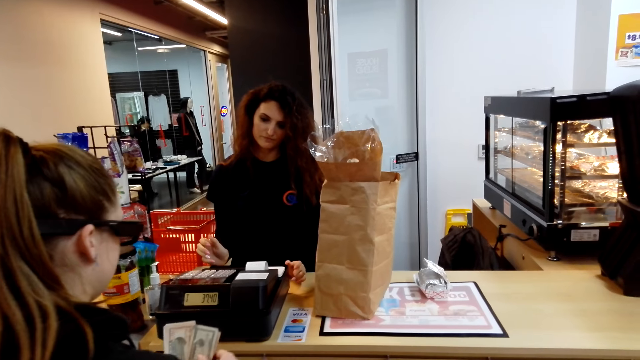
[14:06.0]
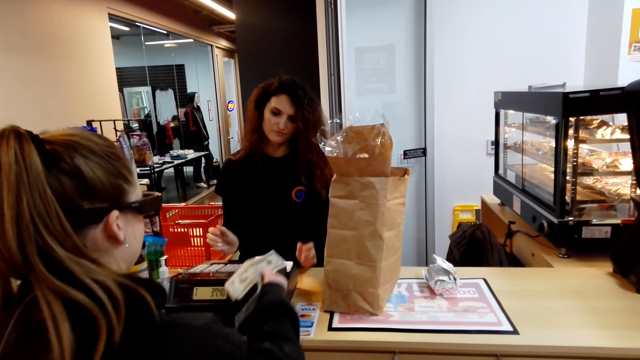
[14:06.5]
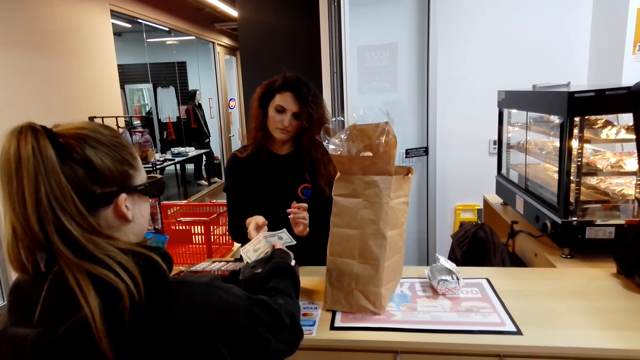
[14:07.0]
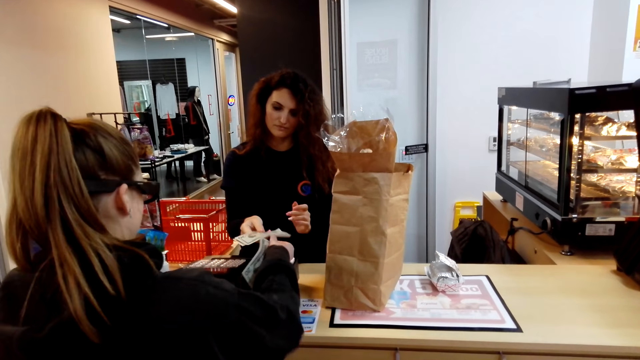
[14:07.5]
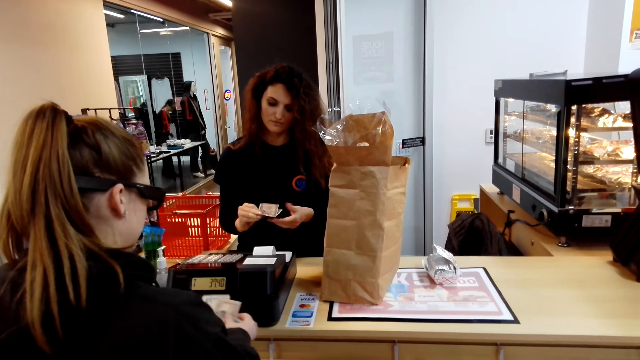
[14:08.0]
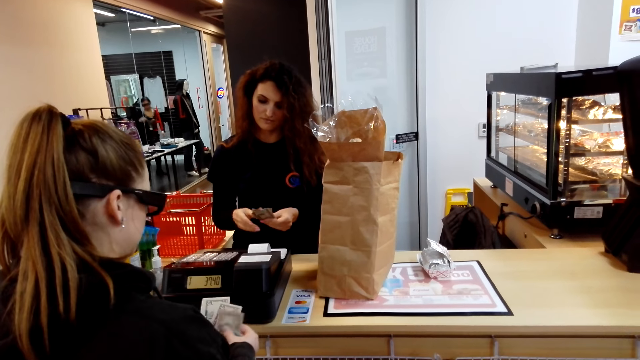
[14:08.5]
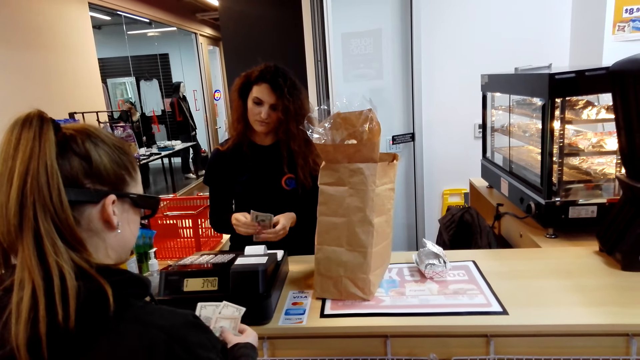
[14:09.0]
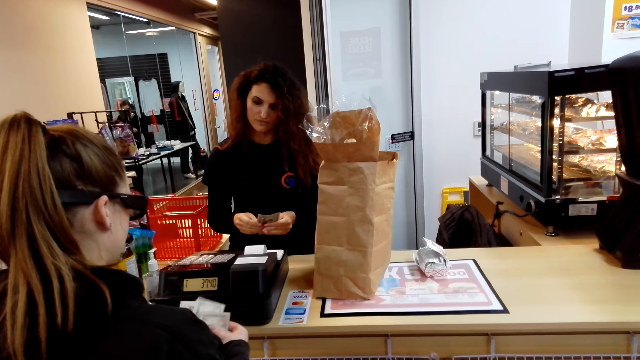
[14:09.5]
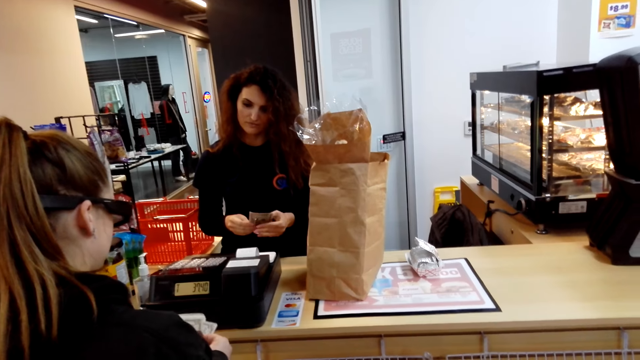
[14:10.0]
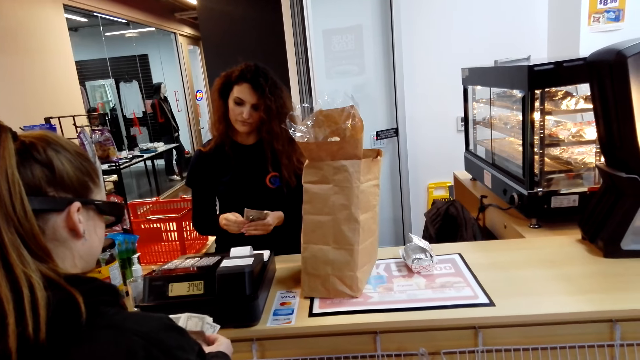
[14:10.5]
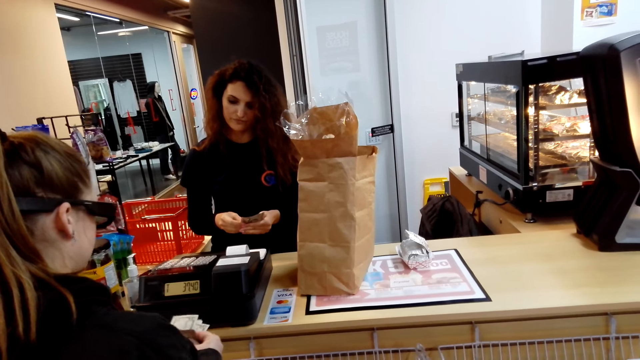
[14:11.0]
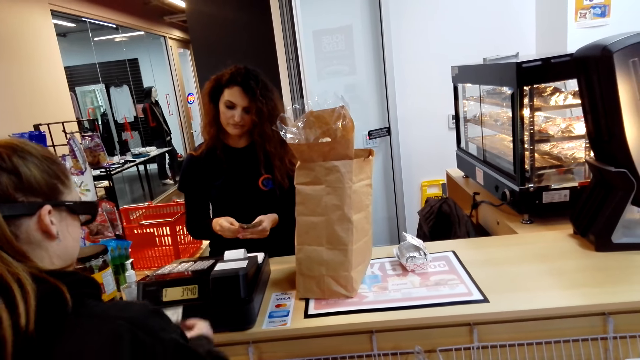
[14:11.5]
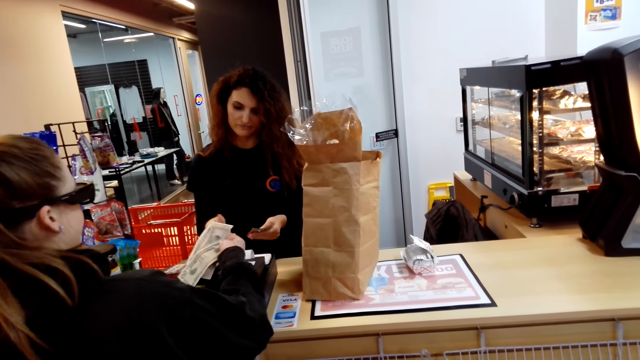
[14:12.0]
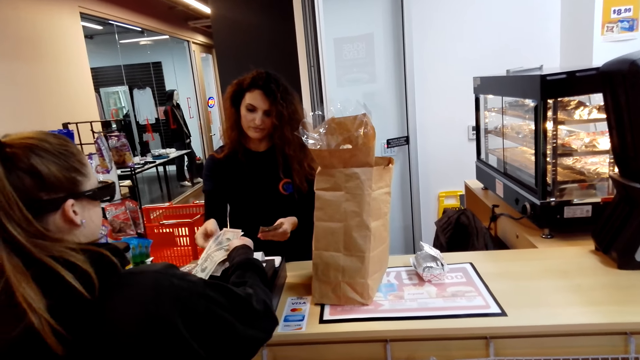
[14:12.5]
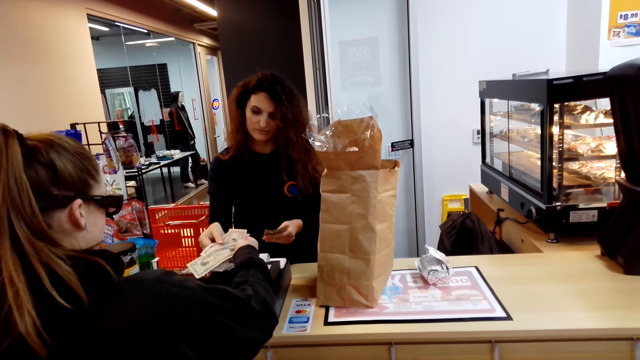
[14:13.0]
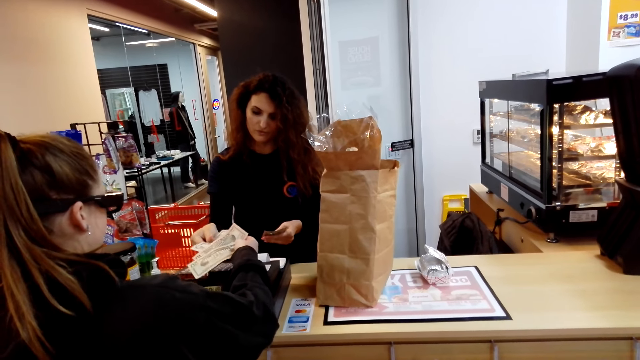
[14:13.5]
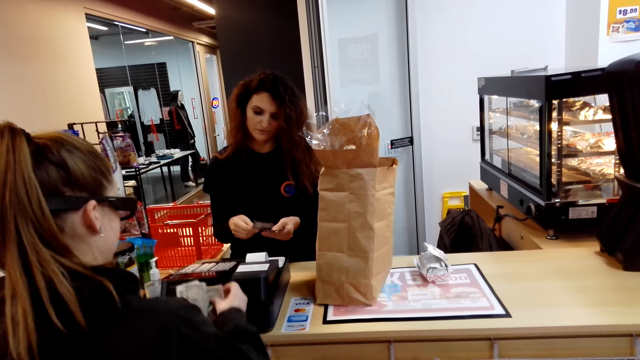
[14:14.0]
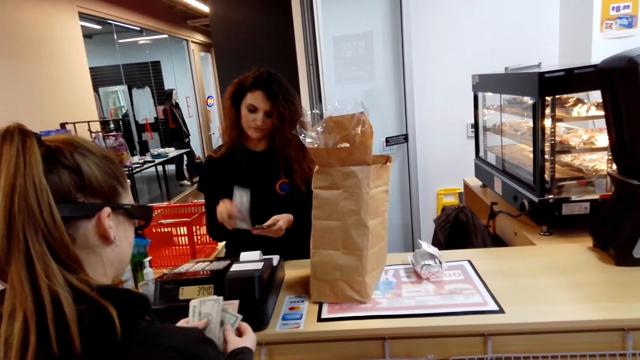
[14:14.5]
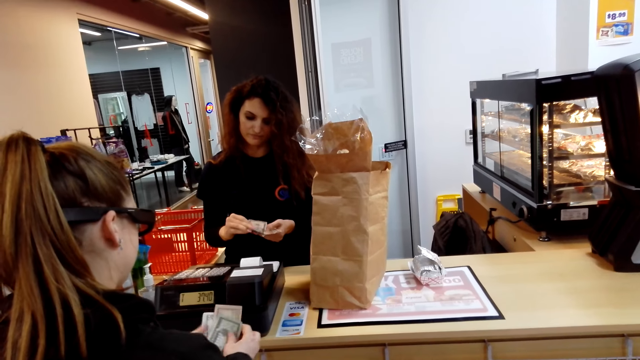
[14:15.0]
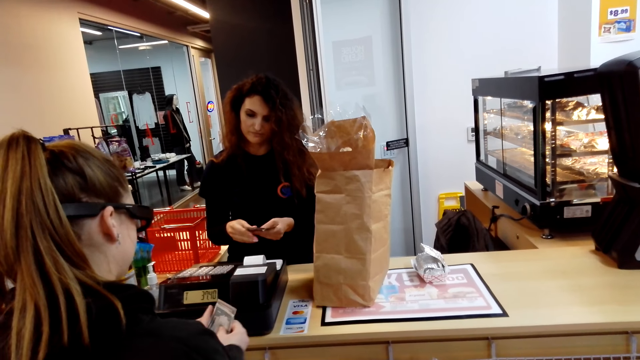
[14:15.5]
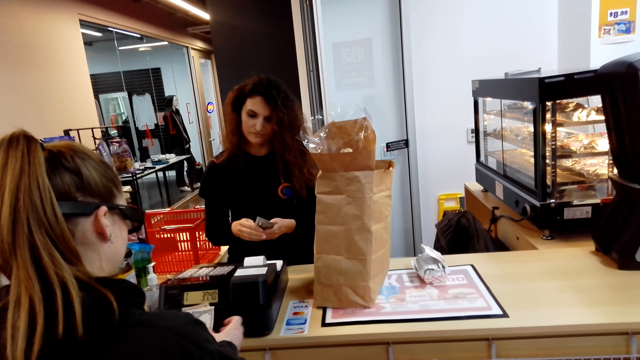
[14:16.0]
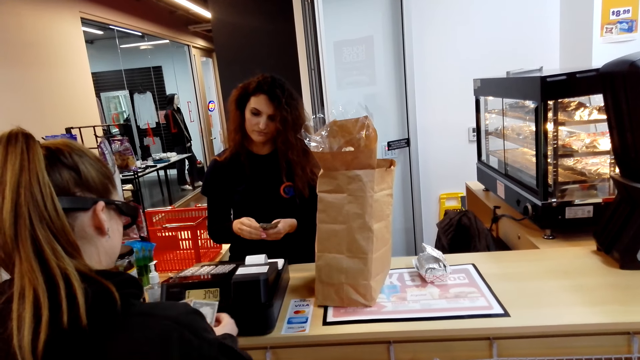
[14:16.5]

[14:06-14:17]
A woman gives a cashier money. The cashier receives the money from the woman. The woman counts the money.

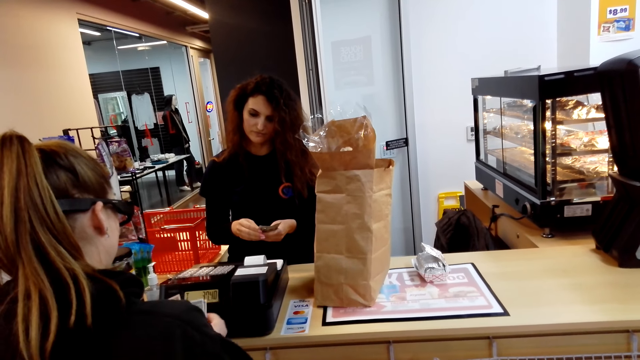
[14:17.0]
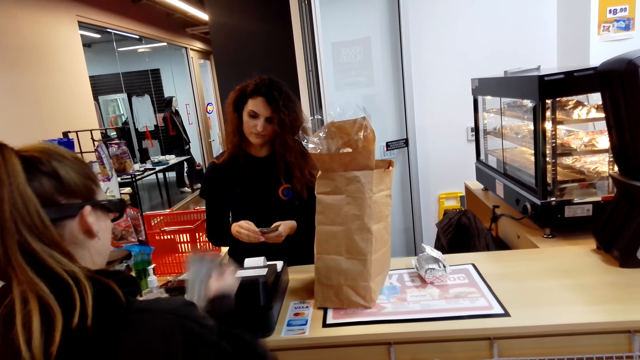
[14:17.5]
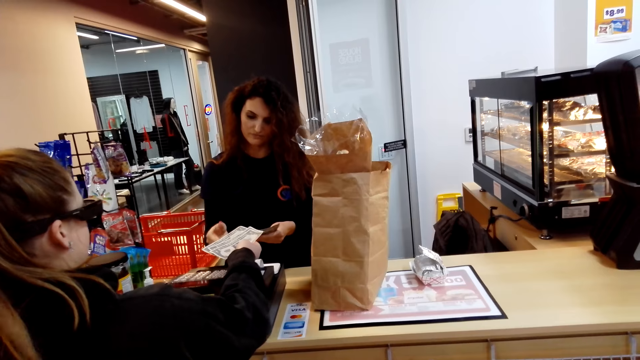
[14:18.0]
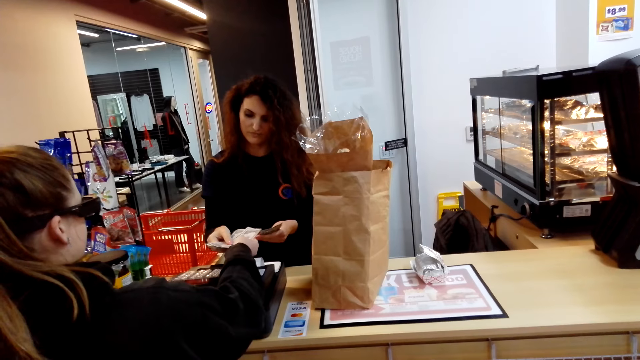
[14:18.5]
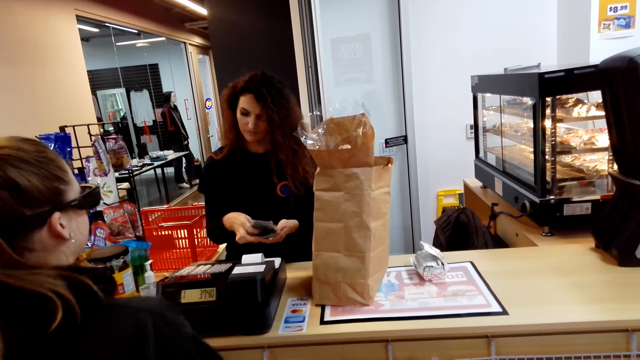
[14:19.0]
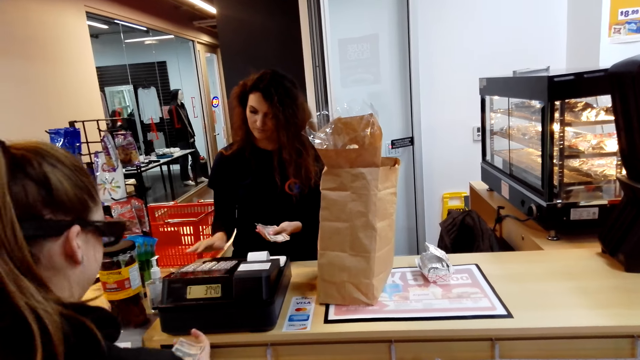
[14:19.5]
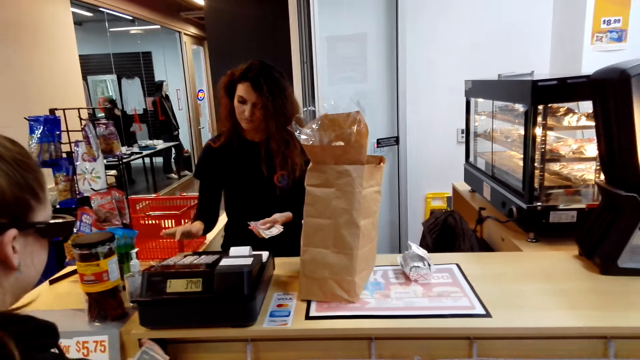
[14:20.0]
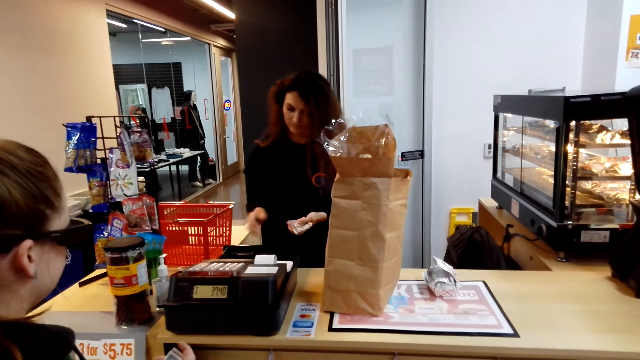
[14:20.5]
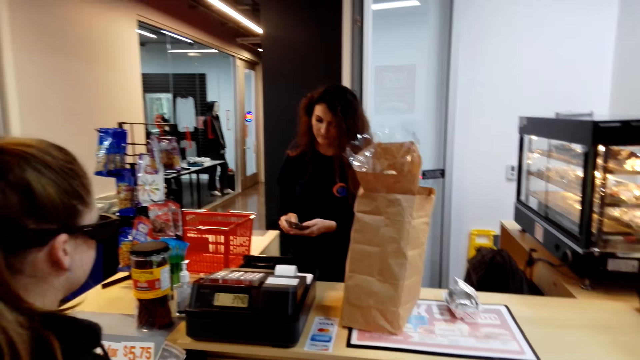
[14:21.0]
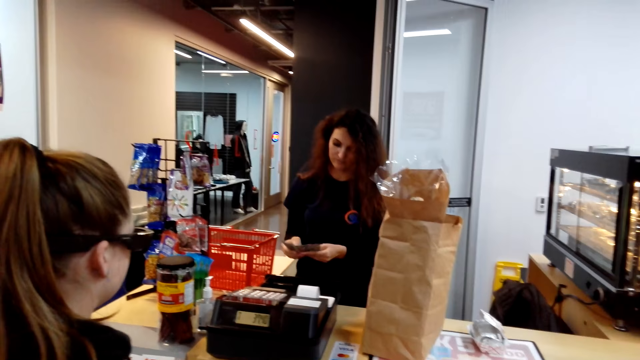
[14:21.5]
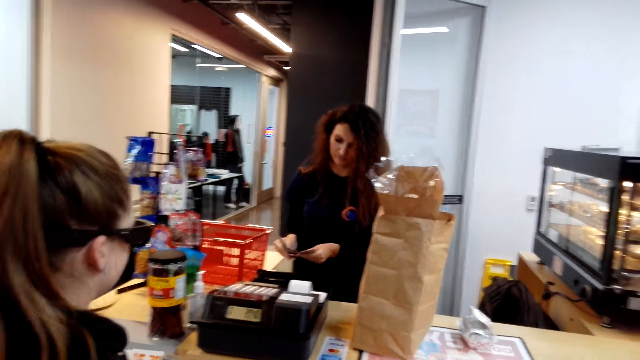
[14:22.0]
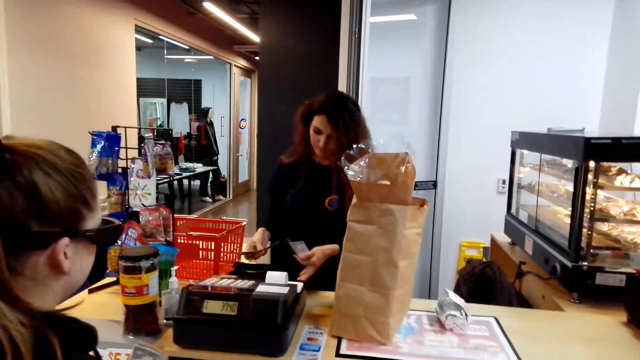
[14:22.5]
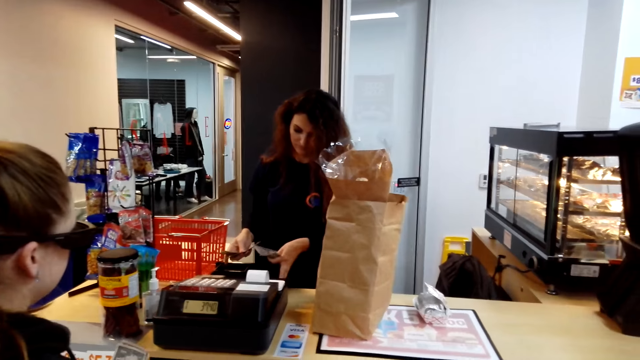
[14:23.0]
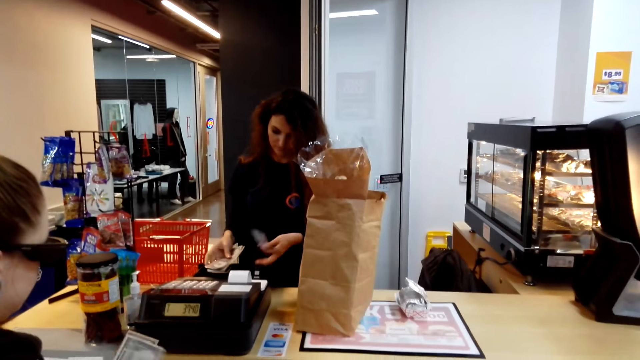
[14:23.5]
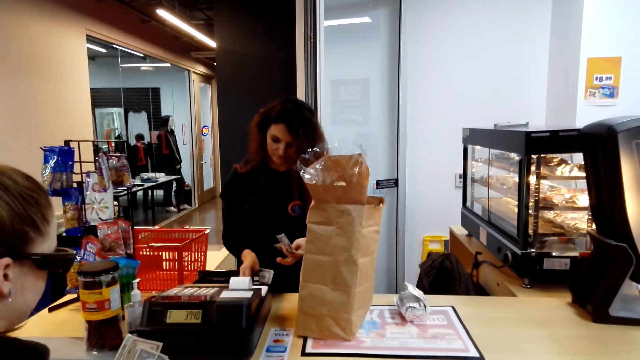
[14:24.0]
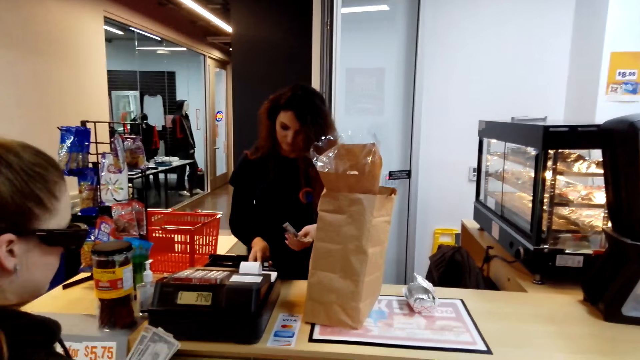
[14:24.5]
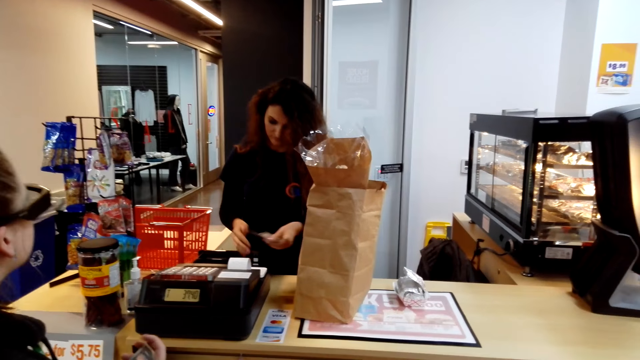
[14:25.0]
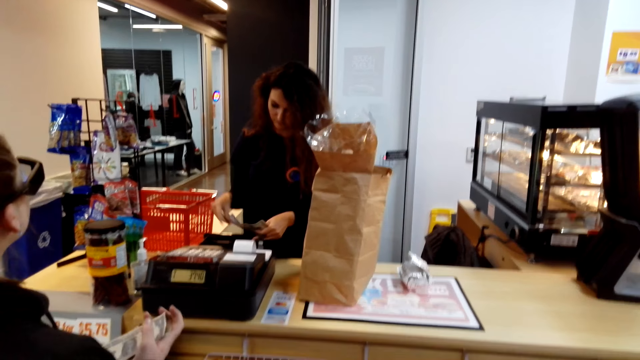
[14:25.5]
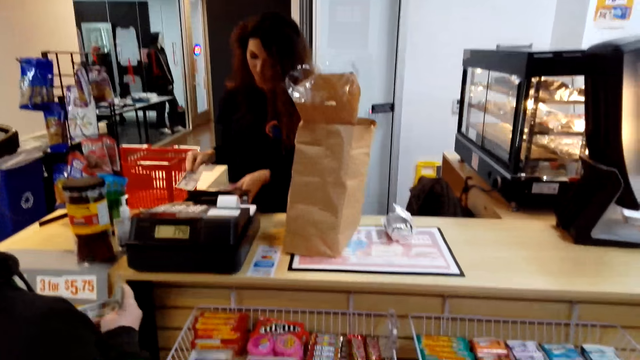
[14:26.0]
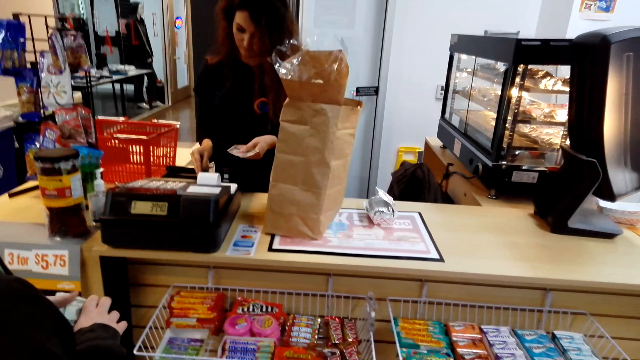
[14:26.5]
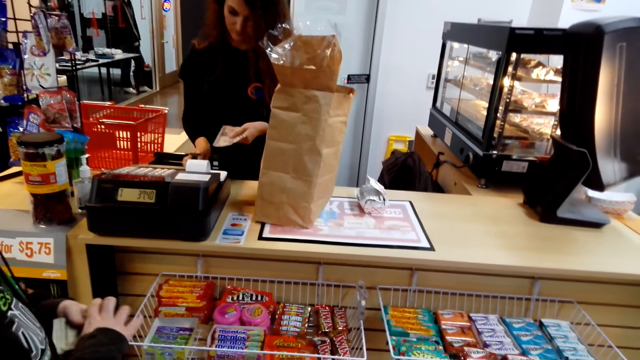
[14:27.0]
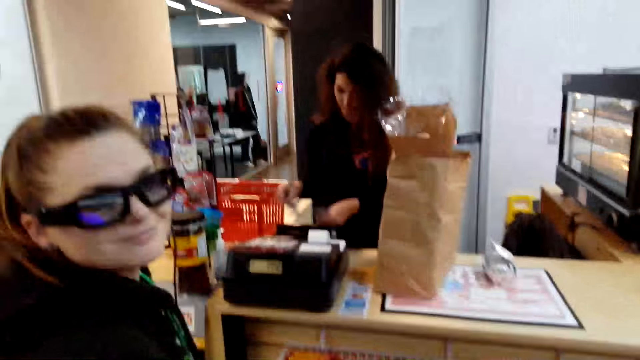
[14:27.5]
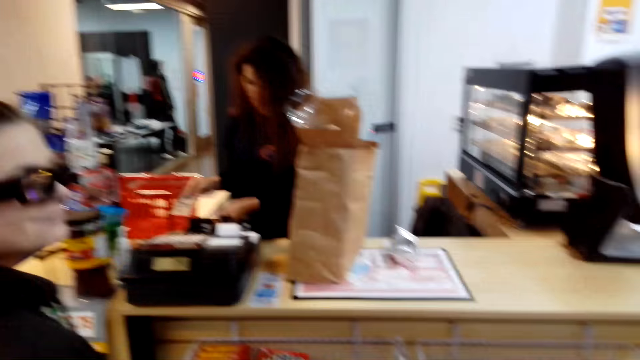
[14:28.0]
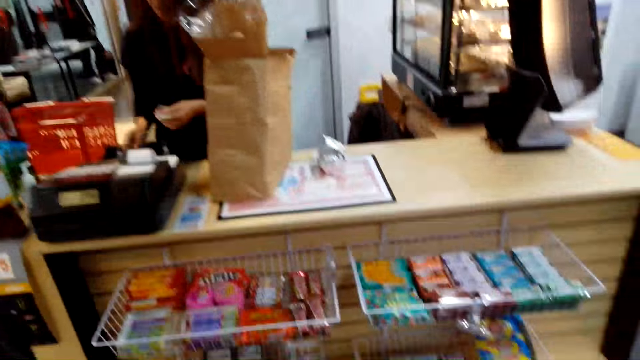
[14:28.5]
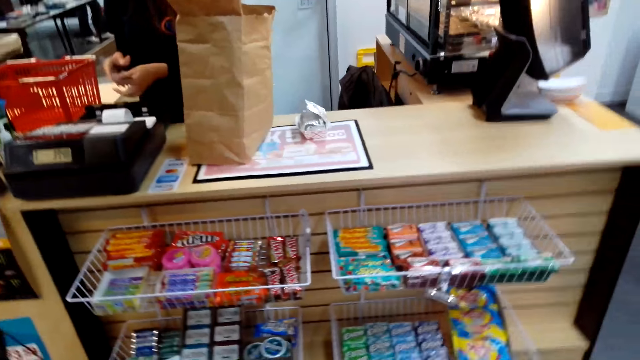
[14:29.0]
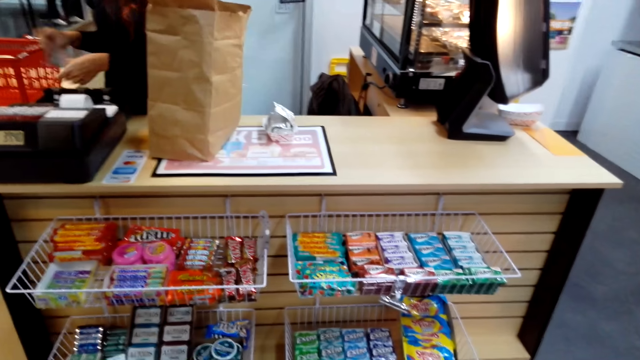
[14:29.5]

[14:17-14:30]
A woman gives a cashier money. The cashier receives the money from the woman. The cashier uses a calculator and opens a drawer. The cashier counts the money, lifts something, puts the money in the drawer, holds the money with both hands and puts the money in the drawer. The camera wearer walks towards the counter. The woman looks around. The cashier holds the money.
